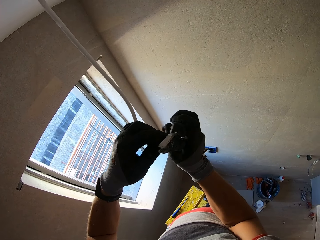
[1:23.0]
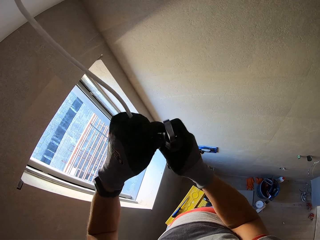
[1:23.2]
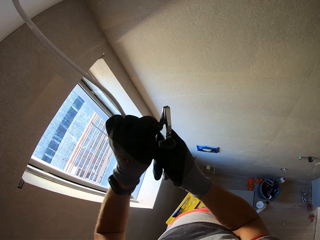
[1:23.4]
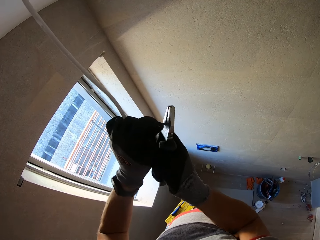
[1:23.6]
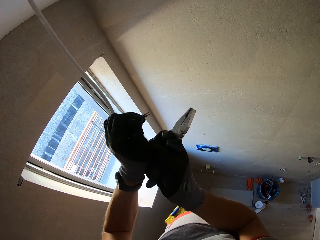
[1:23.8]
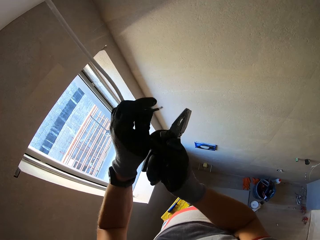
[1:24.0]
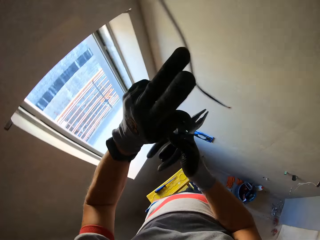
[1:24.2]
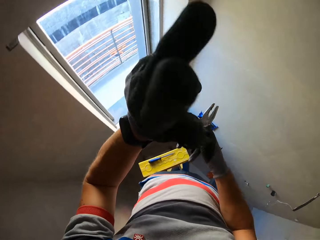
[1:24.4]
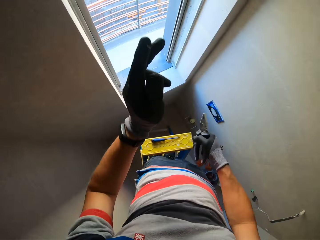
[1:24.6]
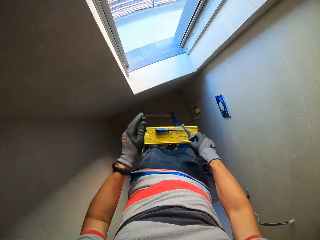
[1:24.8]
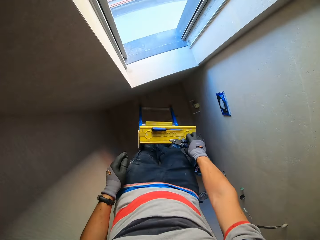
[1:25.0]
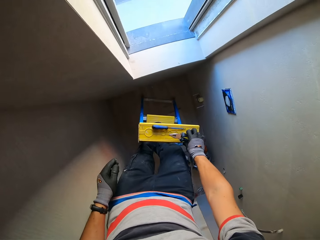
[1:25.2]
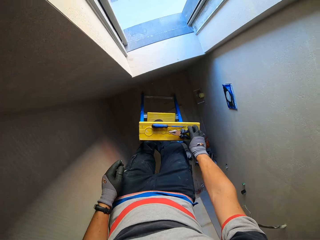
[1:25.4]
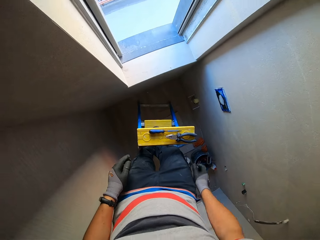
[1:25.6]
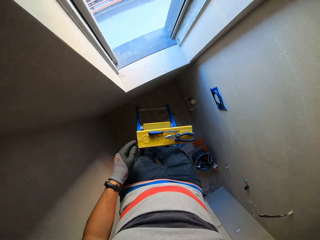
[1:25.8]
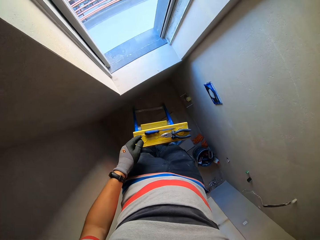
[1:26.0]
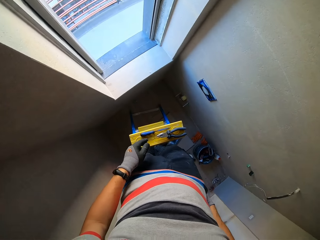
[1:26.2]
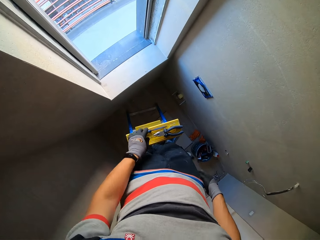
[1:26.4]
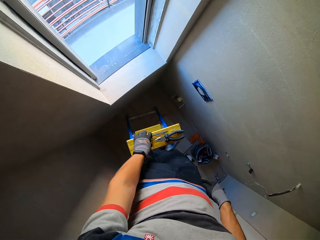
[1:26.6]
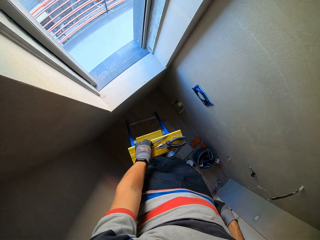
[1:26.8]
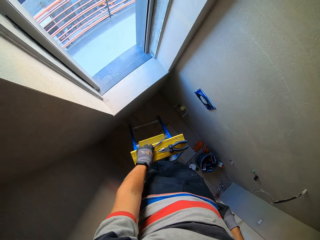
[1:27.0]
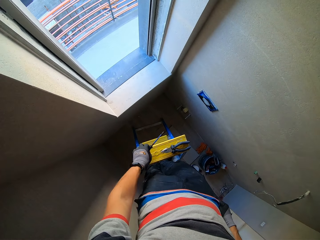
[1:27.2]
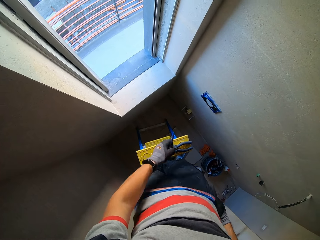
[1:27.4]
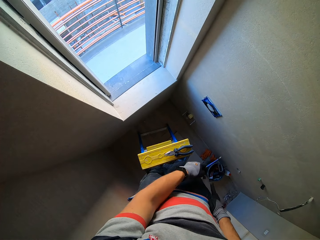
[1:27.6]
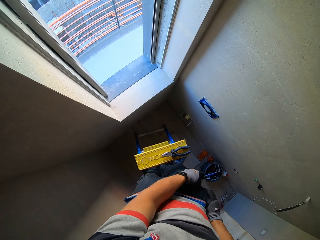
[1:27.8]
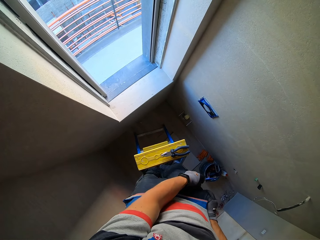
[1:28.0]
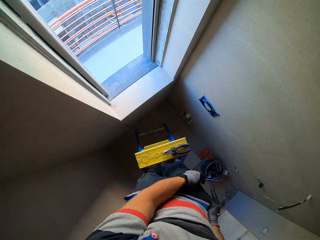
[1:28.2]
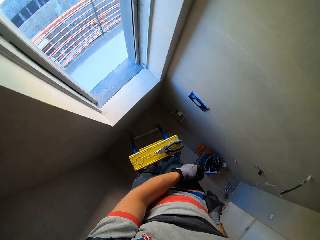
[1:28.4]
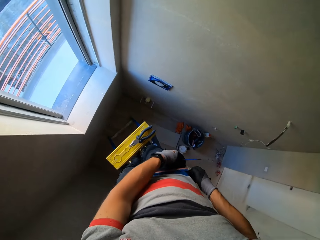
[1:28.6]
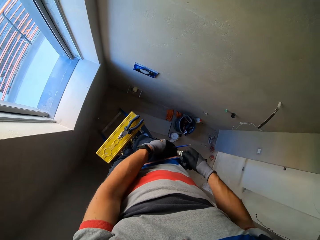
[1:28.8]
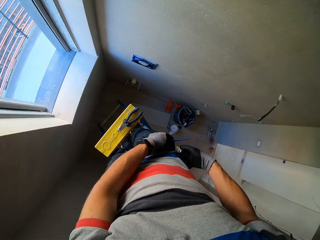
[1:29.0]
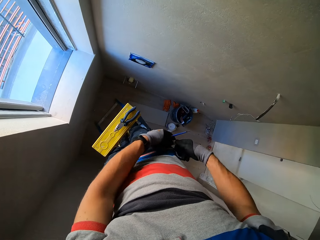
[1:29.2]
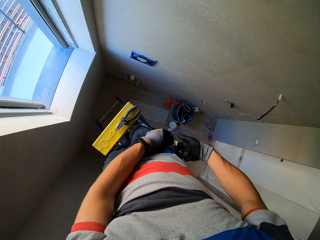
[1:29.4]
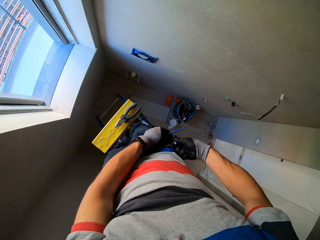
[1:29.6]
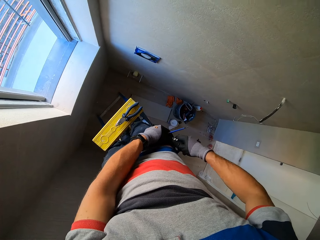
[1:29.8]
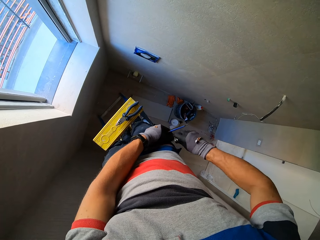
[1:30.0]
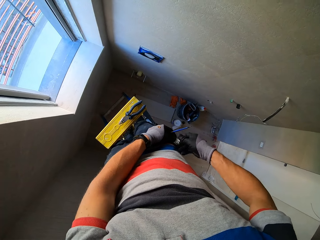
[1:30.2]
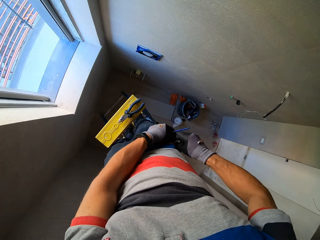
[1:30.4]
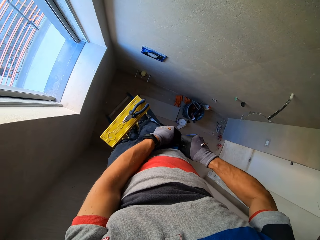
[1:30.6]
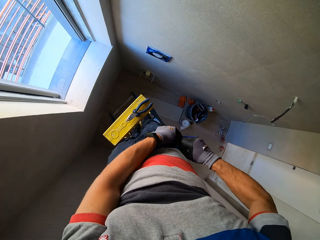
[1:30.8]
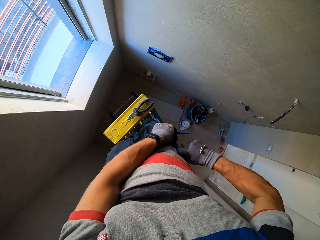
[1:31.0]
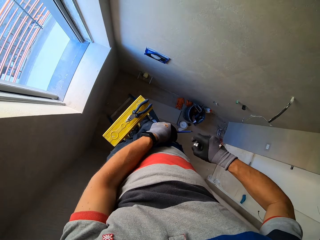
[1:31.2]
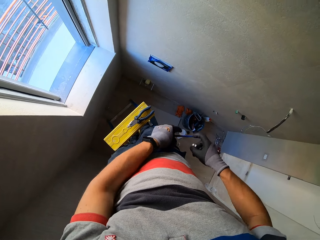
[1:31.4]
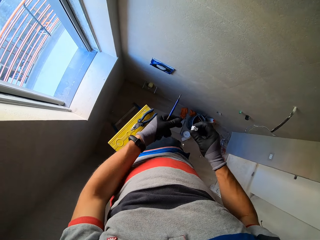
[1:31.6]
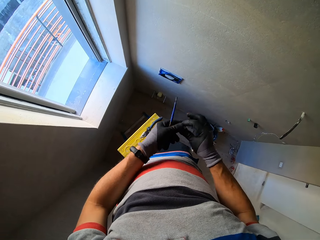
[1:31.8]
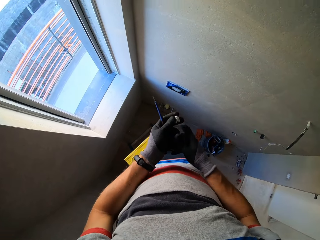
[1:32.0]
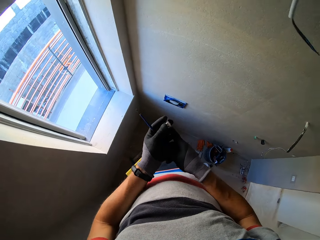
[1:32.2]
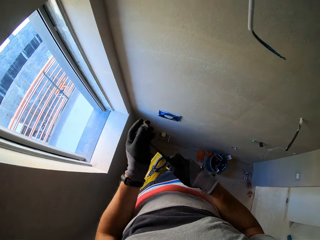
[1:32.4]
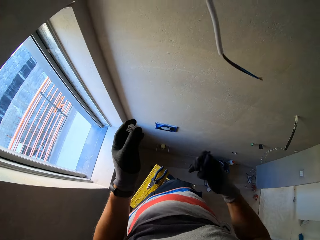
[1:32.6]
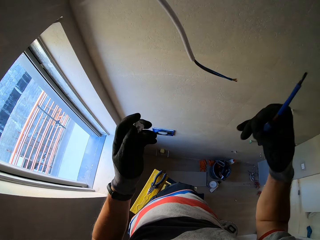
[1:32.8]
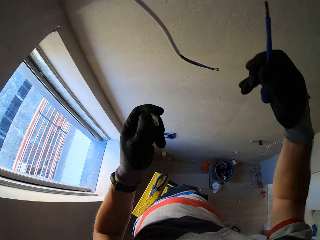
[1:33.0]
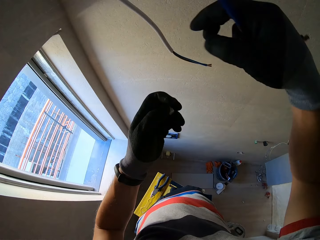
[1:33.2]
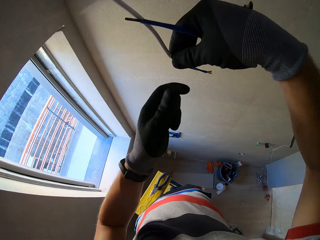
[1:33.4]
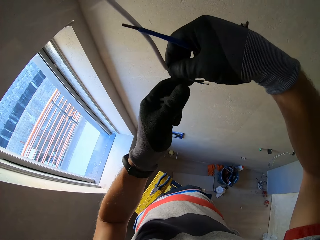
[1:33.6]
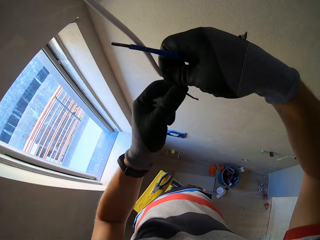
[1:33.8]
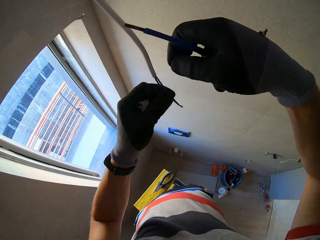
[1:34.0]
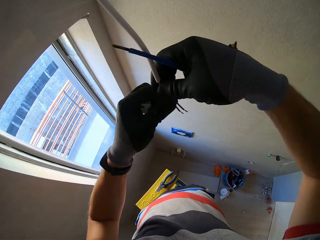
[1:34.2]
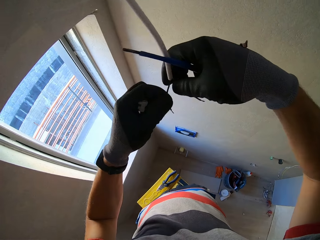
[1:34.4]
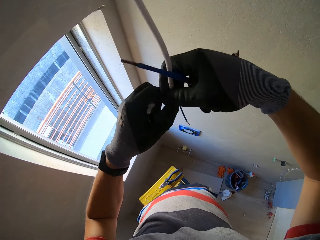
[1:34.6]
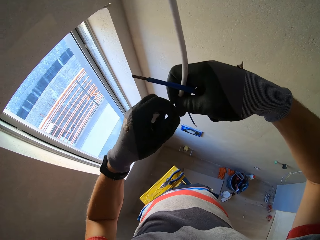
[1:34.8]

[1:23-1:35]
The camera wearer puts the pliers on the ladder. They pick up the screwdriver from the ladder top. They pick up the plastic material. They remove the connector from the pocket.

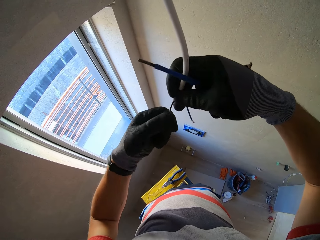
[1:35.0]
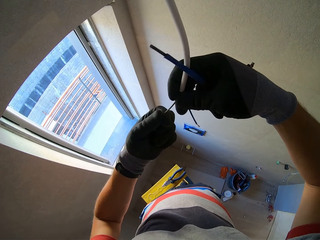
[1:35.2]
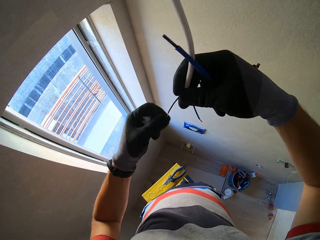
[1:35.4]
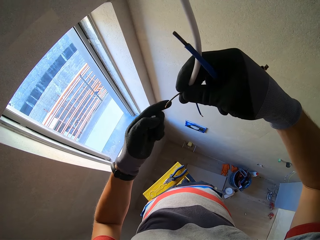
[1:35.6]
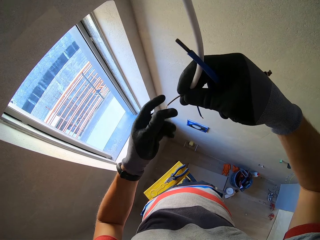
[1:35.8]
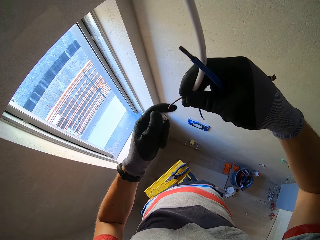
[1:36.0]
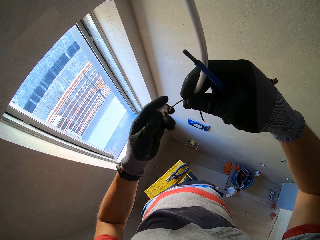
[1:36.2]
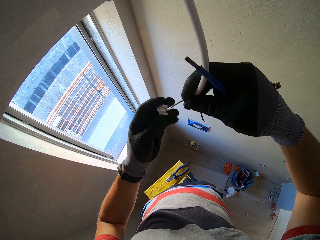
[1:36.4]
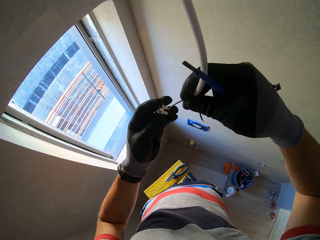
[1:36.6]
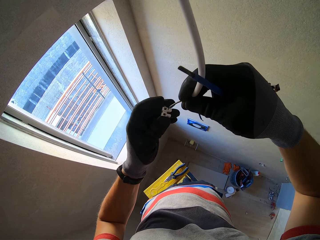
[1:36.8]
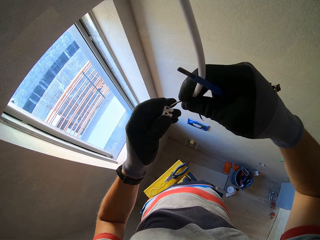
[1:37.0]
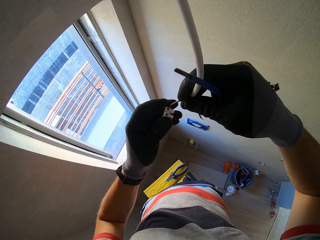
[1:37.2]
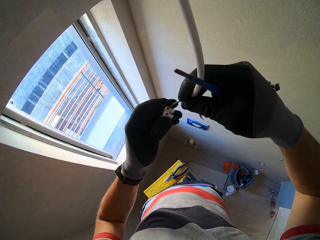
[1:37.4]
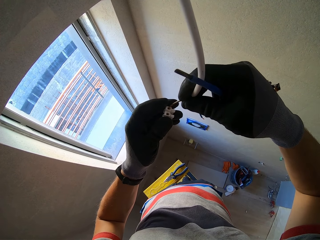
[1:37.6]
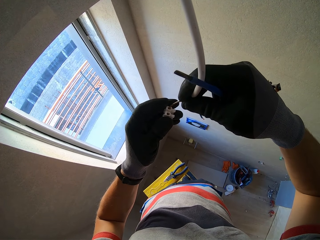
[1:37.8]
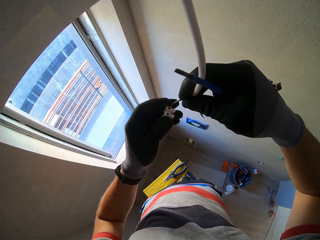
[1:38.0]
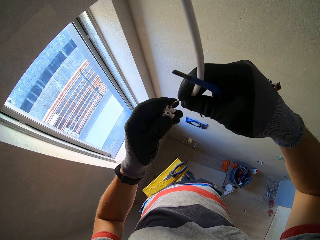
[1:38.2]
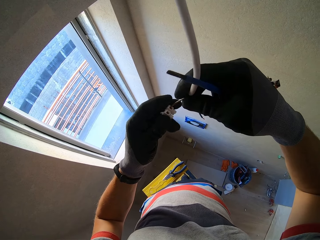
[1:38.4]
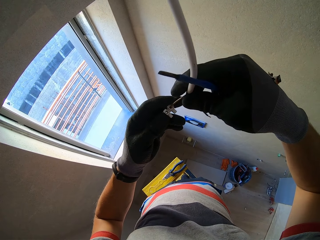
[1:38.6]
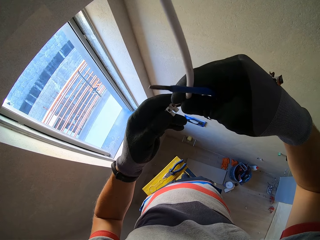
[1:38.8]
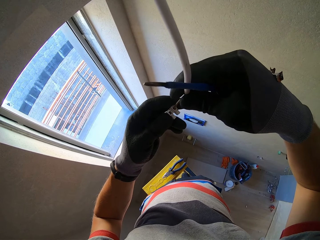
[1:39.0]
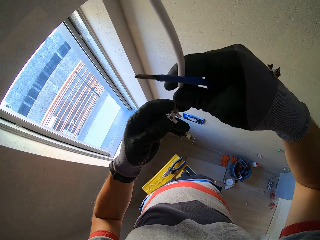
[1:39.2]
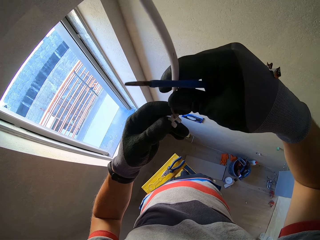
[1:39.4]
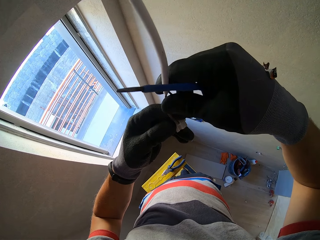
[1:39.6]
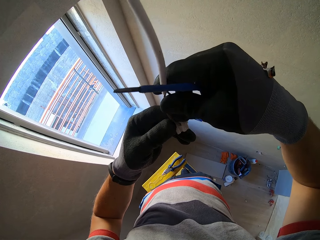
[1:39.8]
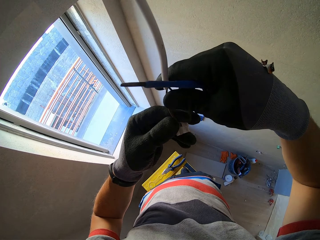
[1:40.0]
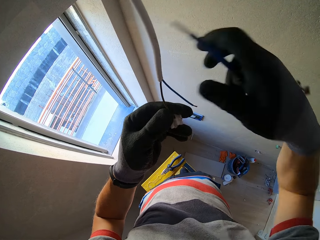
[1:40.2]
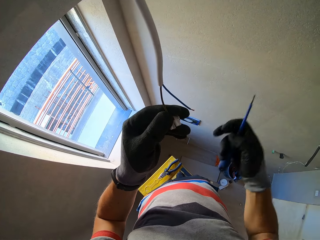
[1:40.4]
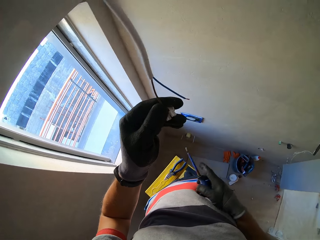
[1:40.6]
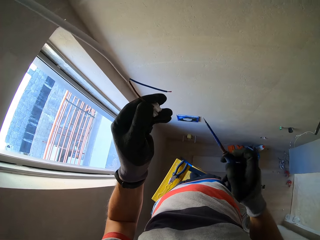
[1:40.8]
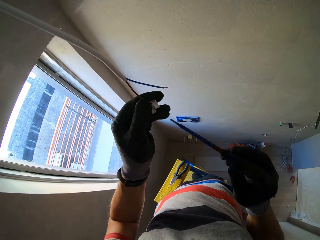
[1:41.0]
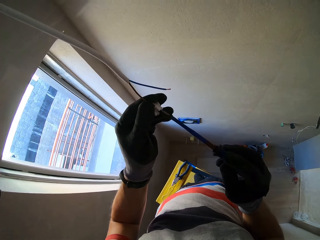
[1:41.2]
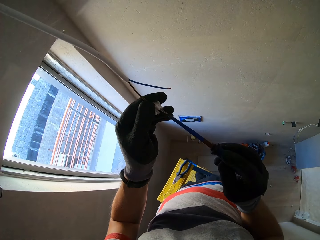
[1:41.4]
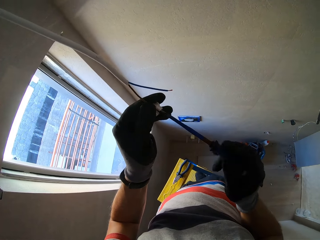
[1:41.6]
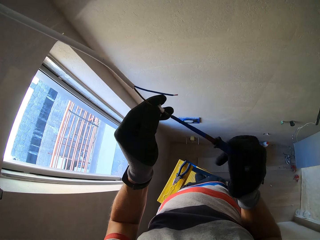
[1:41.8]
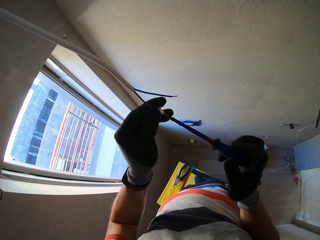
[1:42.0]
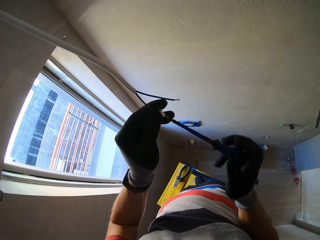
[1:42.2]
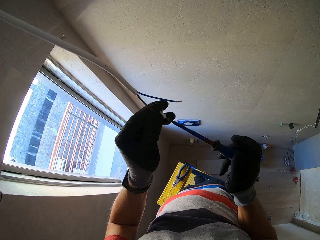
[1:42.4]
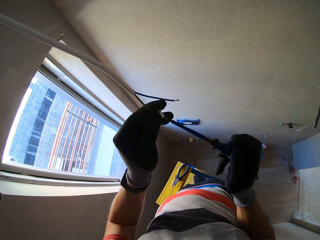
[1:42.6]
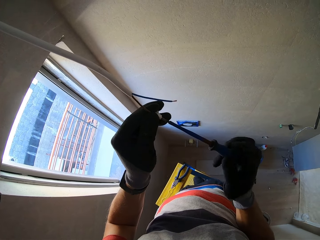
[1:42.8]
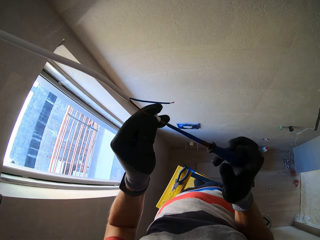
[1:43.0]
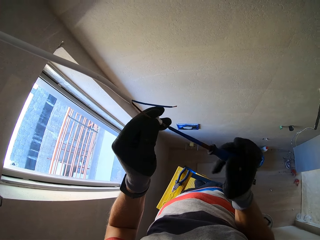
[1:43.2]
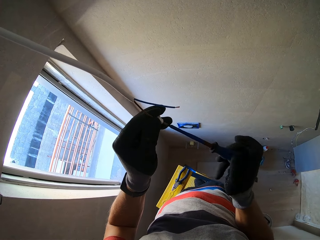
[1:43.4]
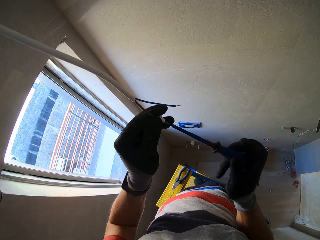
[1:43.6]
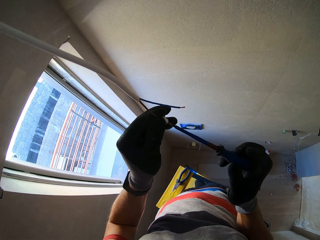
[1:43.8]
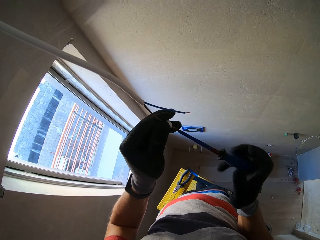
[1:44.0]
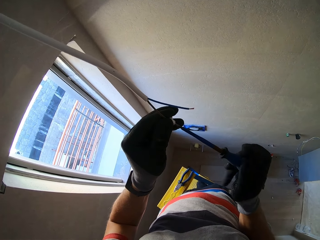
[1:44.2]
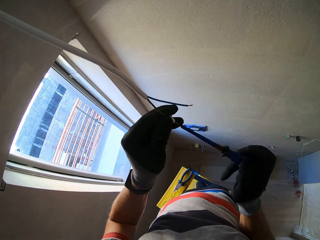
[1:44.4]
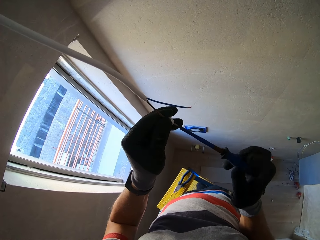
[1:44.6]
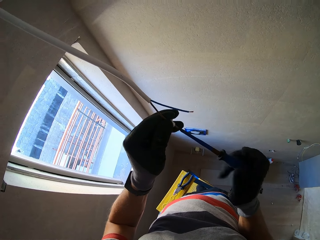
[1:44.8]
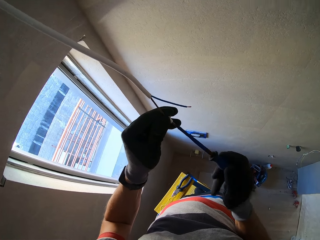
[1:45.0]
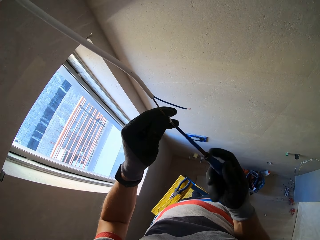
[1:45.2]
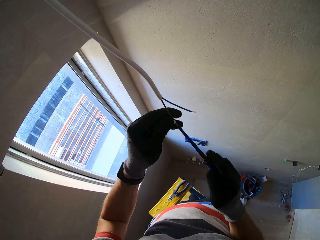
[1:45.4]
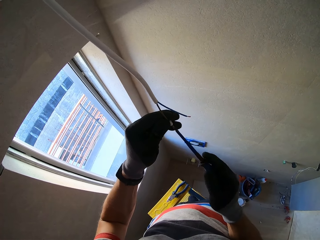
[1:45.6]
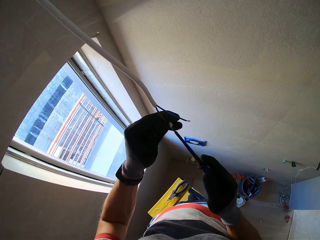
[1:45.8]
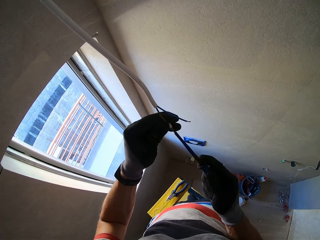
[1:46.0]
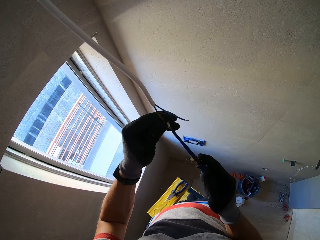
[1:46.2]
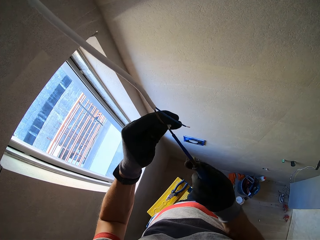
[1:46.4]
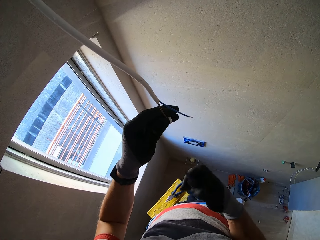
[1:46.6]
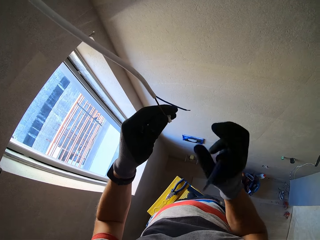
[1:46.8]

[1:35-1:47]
The camera wearer examines the wire. They insert the wire into the connector and tighten the connector's screw.
